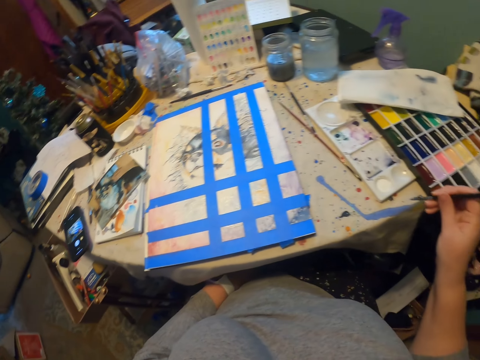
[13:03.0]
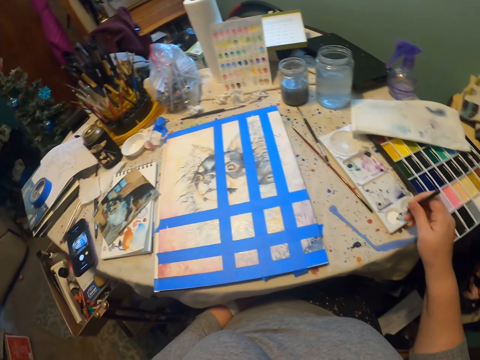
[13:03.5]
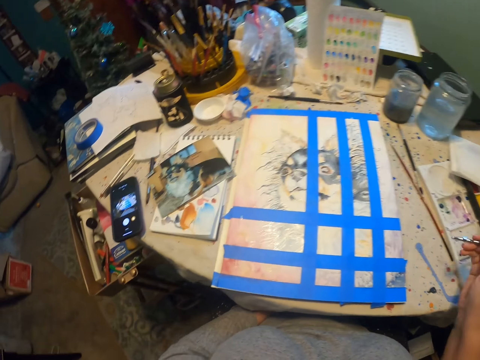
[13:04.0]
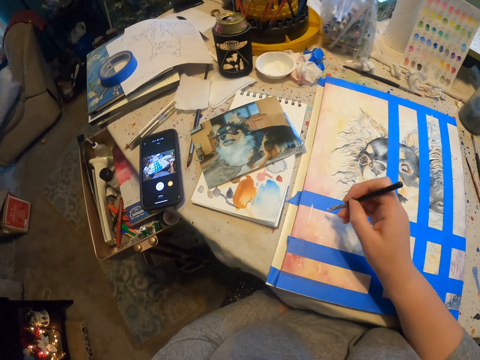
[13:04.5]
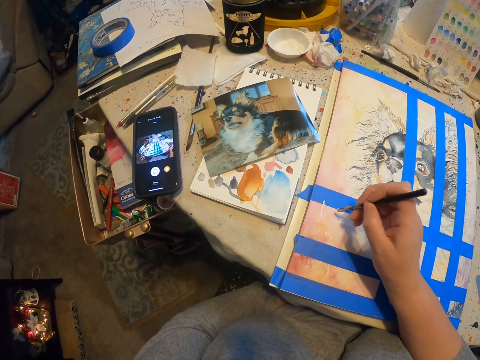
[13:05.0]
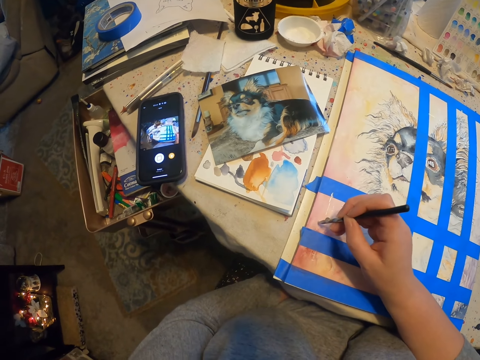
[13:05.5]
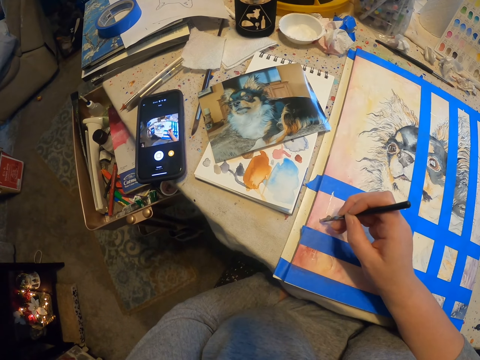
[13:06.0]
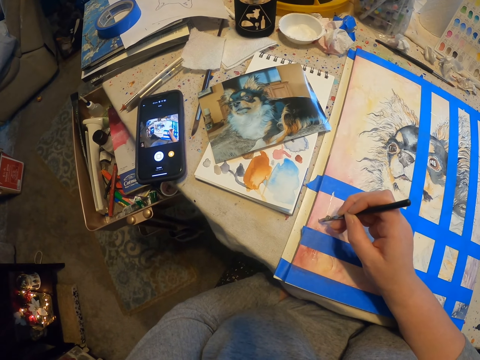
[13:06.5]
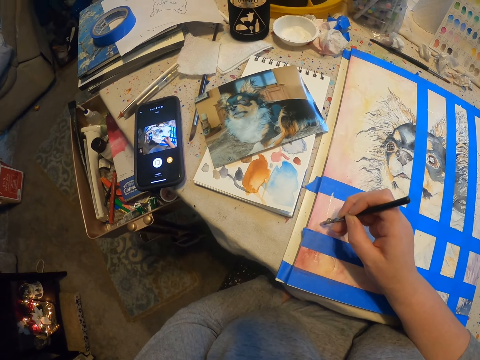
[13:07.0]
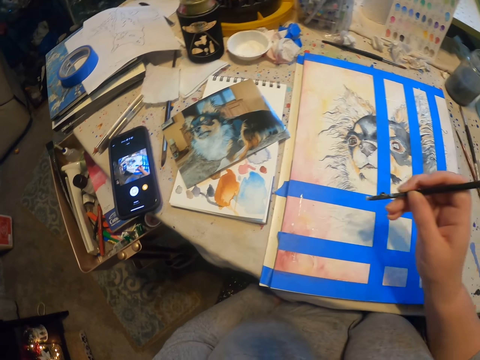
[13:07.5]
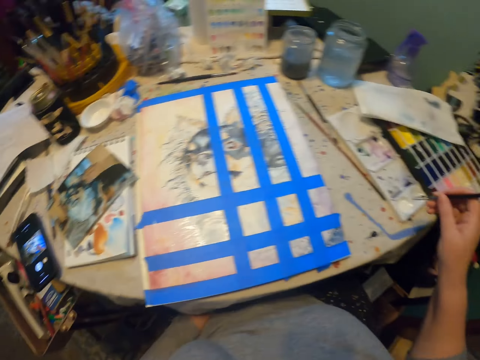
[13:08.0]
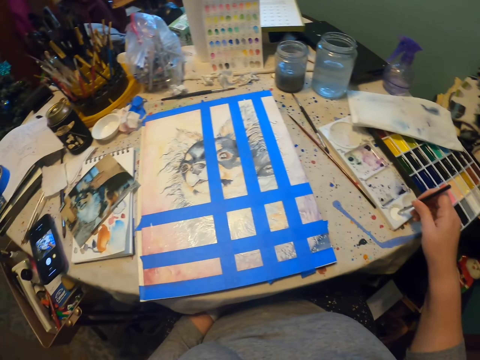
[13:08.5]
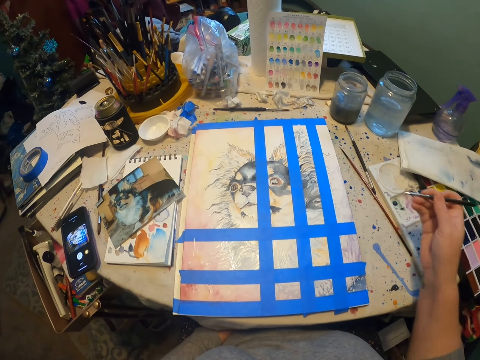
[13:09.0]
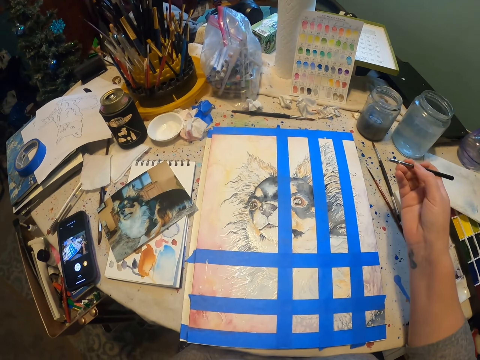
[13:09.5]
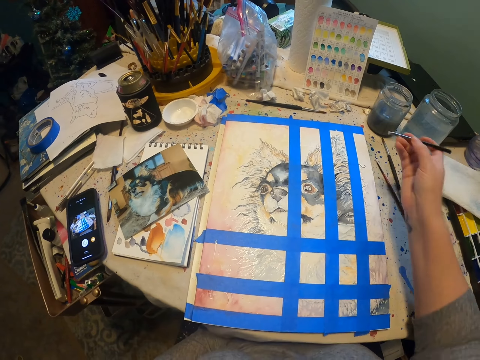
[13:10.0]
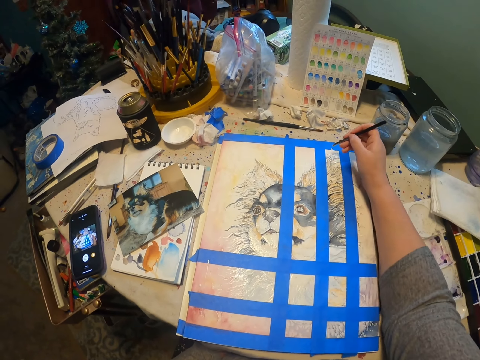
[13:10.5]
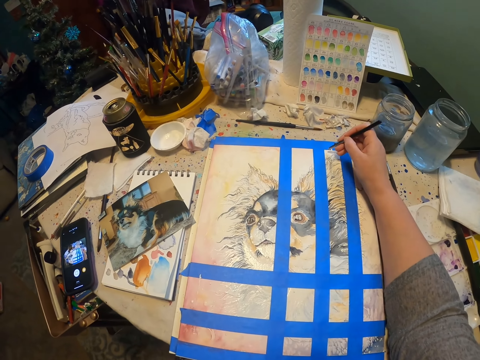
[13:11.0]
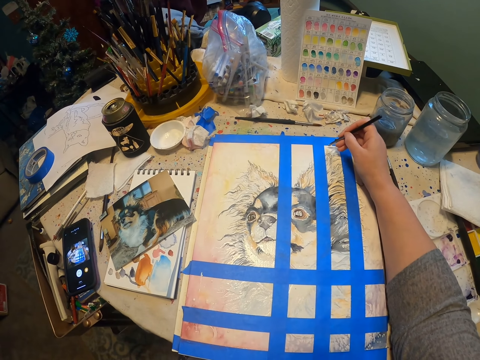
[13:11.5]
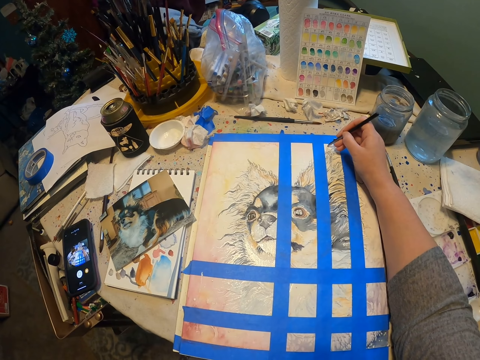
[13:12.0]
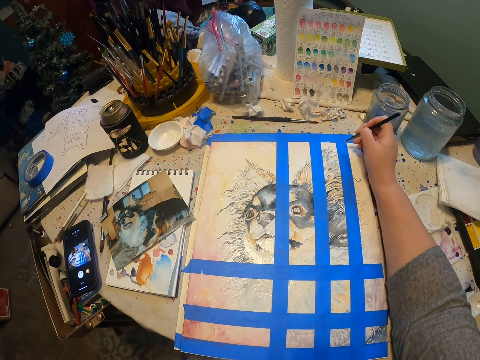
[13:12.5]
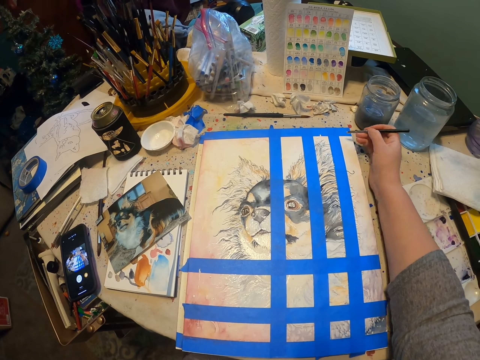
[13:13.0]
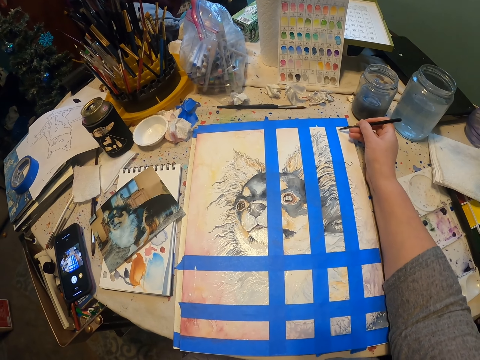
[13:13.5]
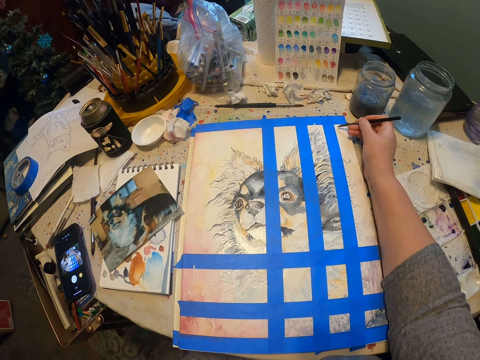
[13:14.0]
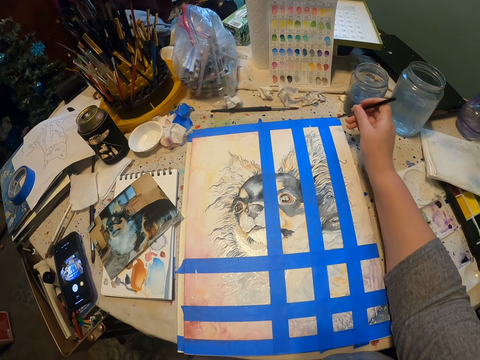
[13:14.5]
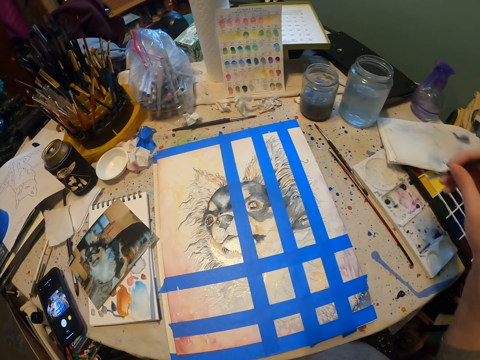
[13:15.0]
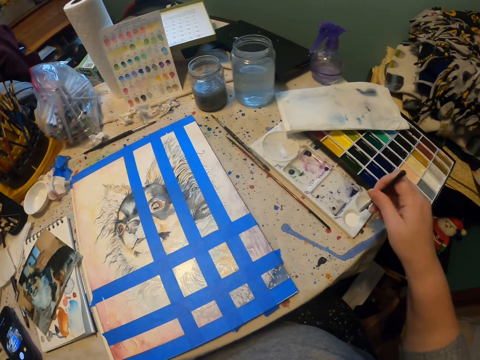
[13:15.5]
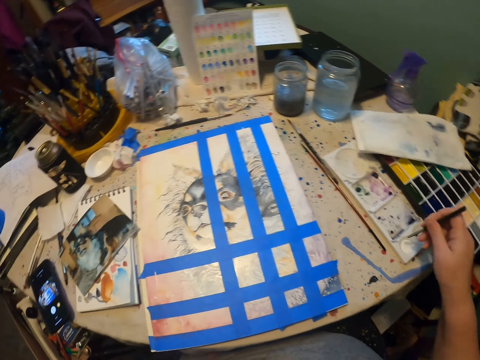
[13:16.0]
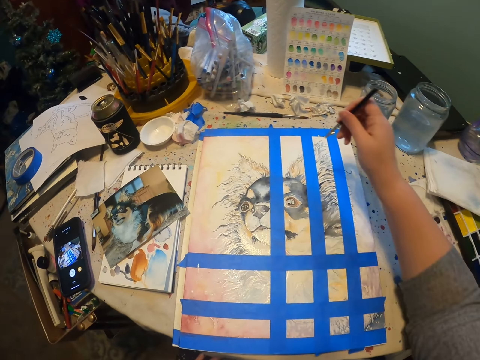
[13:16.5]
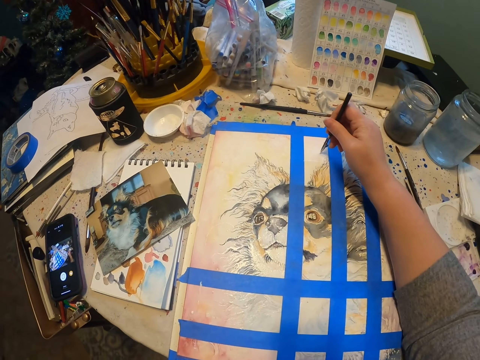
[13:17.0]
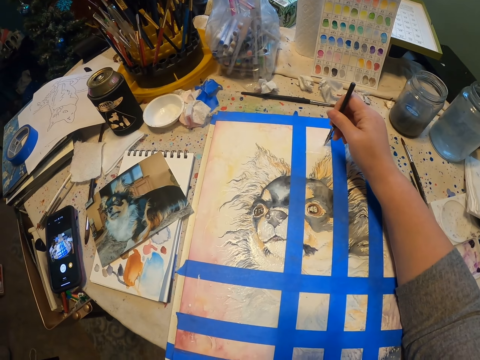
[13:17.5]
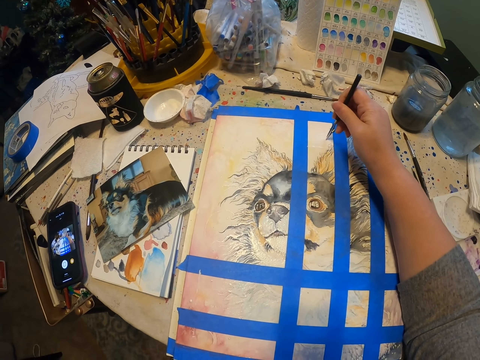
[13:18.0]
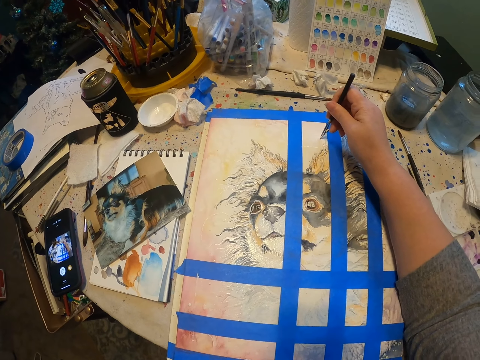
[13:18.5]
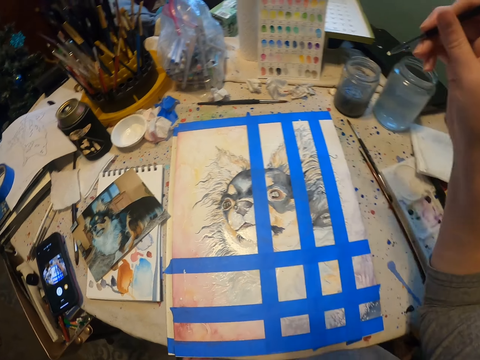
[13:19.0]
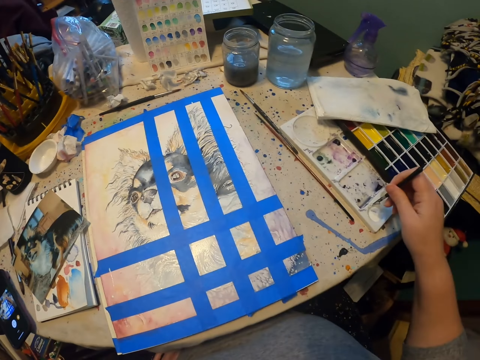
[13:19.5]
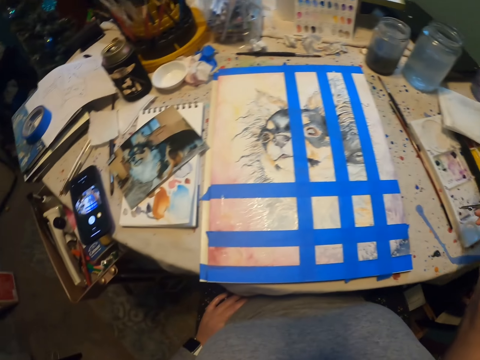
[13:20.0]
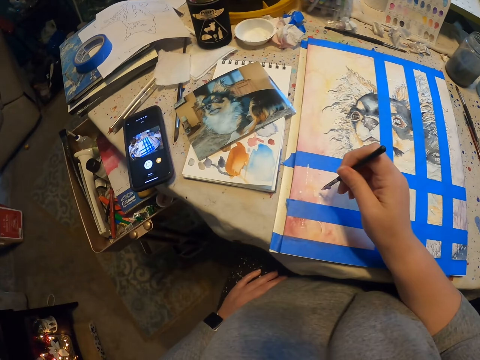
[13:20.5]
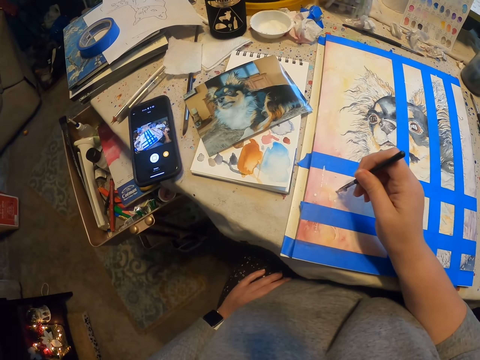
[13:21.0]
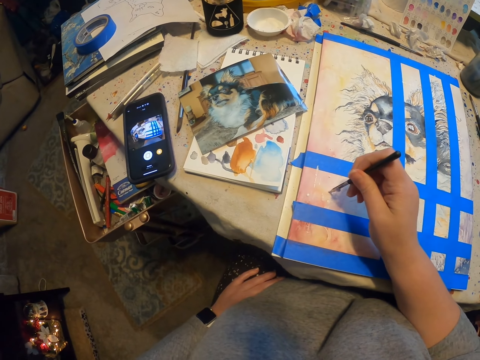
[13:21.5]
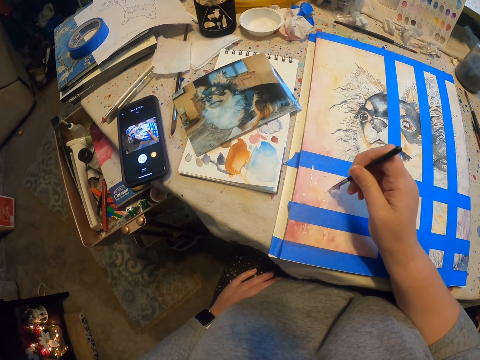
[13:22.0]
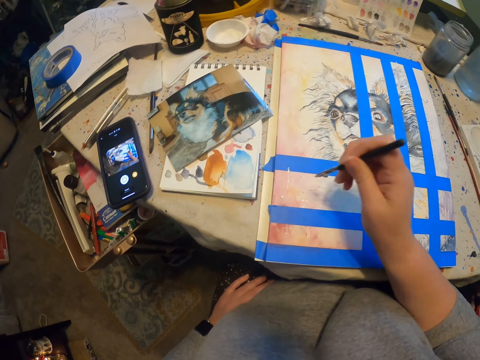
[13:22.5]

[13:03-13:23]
The camera wearer looks around the drawing. They dip the pen in the white crayon and draw the painting with the pen. They dip the pen in the white crayon and draw the painting with the pen. They pick paint and paint the drawing. They dip the pen in the white crayon and draw the painting with the pen.

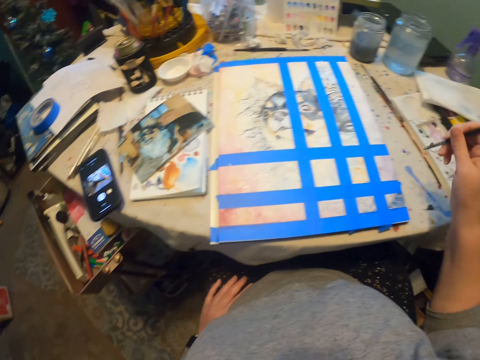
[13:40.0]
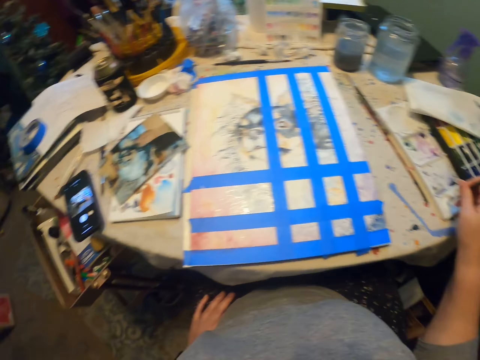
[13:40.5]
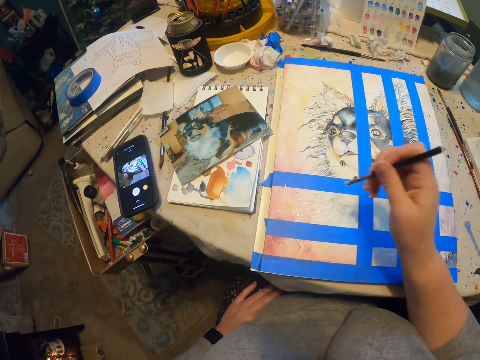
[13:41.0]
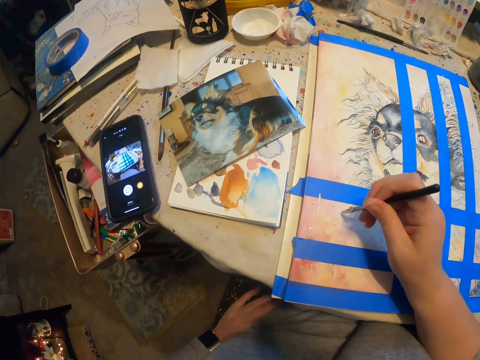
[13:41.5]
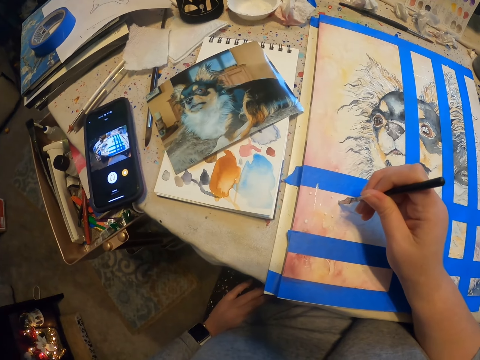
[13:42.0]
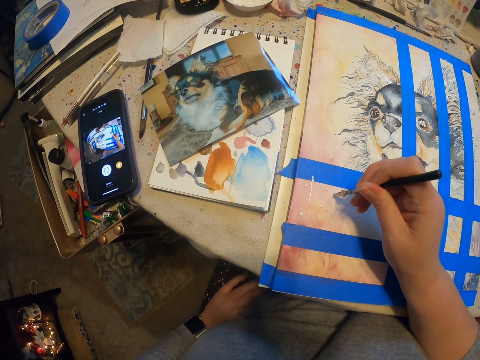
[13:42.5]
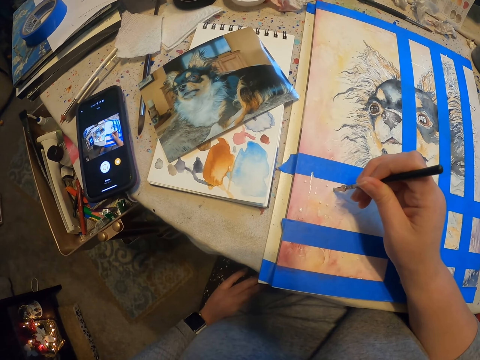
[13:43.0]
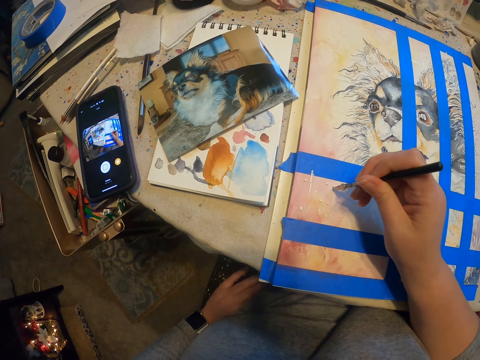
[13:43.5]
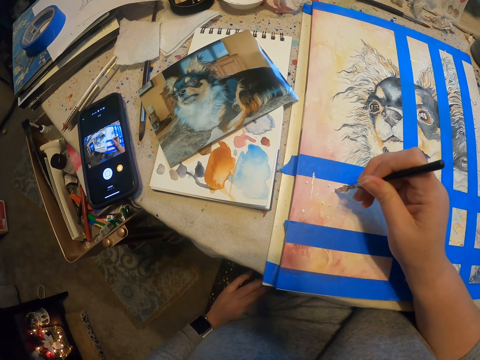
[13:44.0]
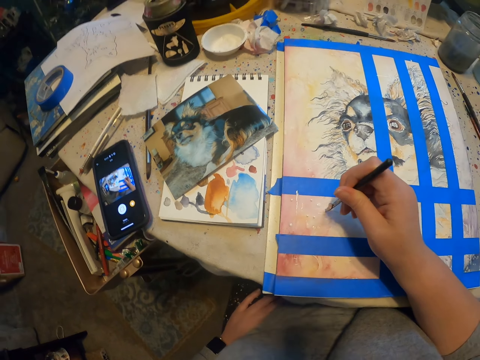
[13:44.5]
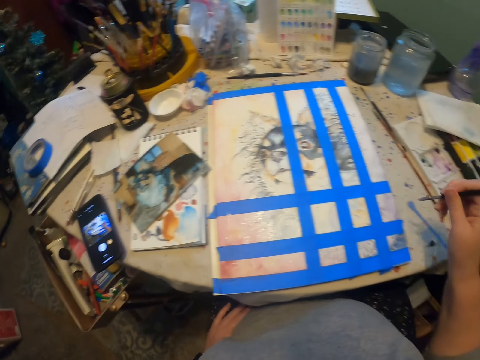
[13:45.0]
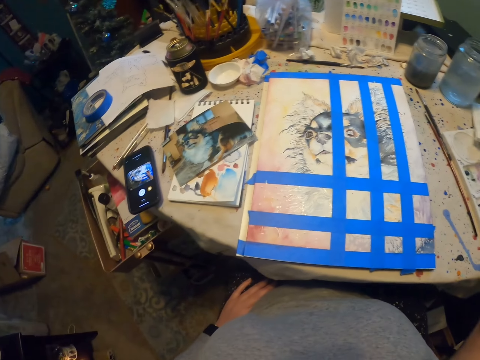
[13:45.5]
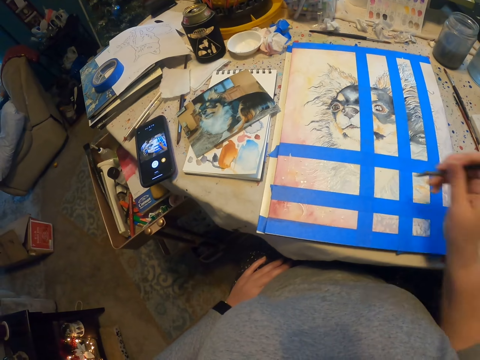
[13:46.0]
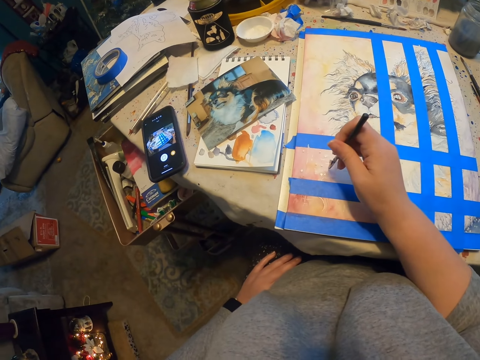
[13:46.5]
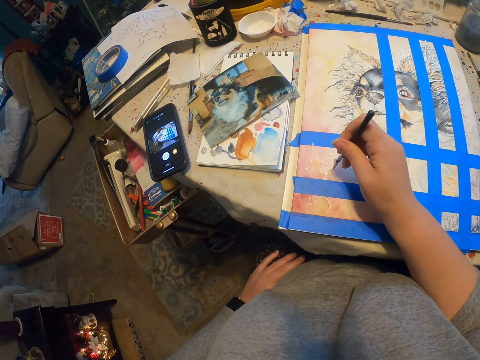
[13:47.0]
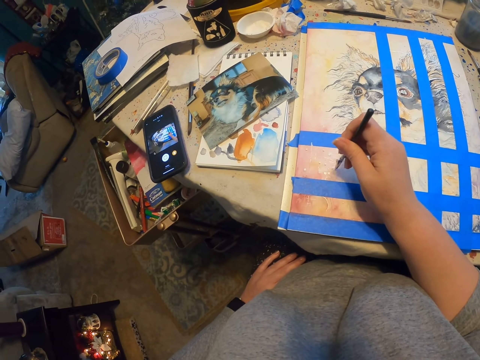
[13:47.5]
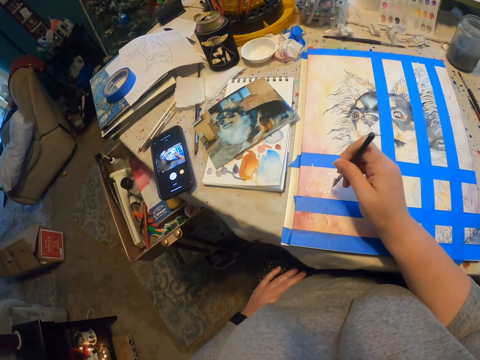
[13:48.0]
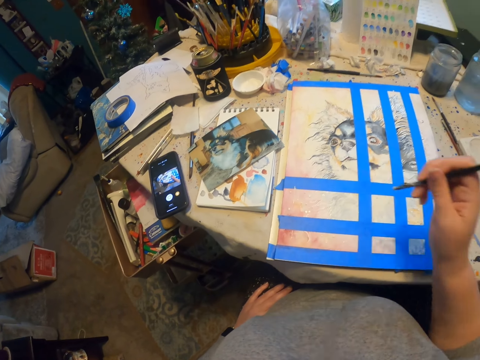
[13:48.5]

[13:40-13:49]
The camera wearer picks paint and paints a drawing. They put some dots on the painting. They dip a drafting pen in colors and draw on a drawing material.
